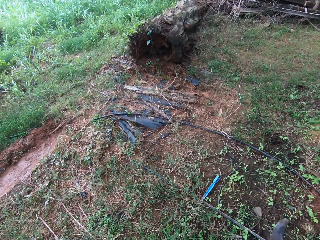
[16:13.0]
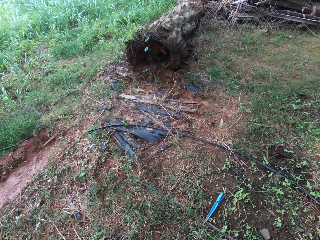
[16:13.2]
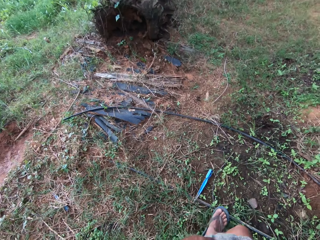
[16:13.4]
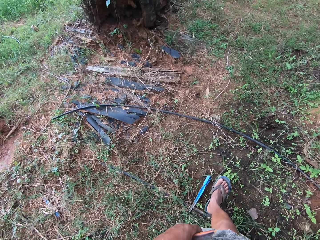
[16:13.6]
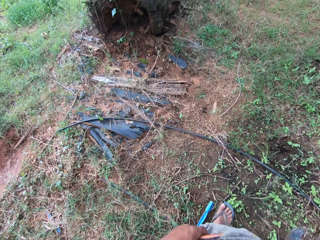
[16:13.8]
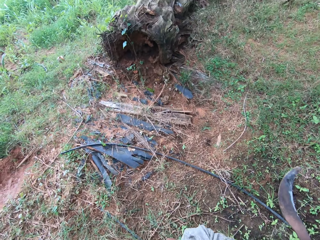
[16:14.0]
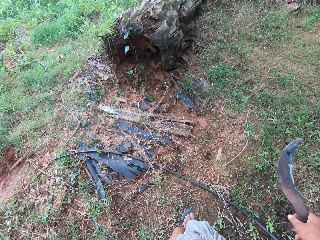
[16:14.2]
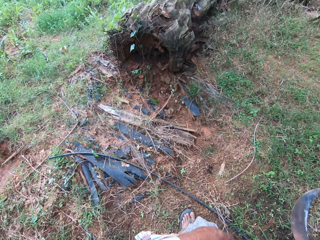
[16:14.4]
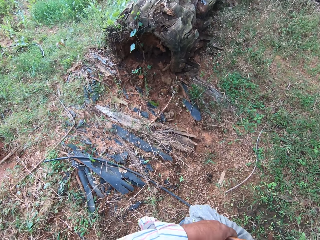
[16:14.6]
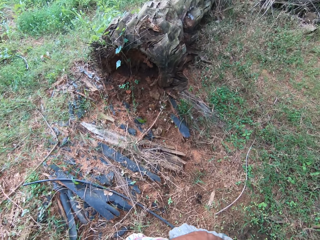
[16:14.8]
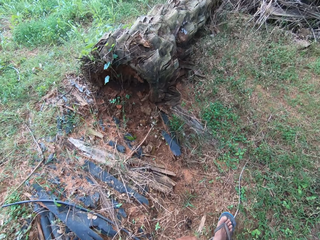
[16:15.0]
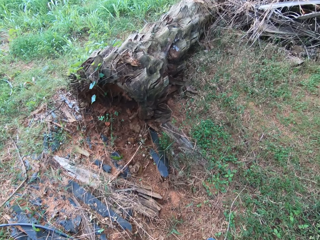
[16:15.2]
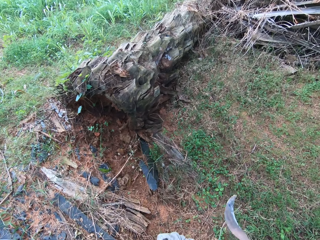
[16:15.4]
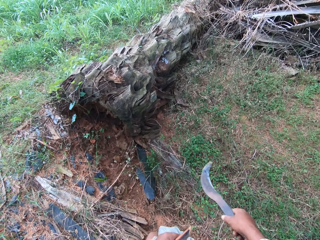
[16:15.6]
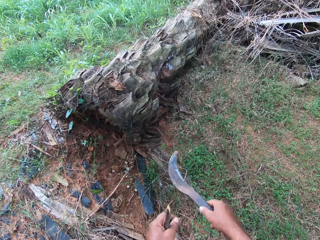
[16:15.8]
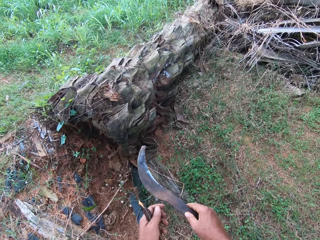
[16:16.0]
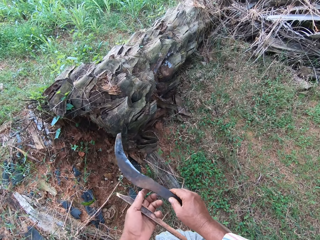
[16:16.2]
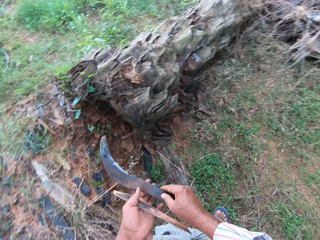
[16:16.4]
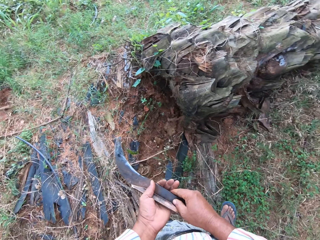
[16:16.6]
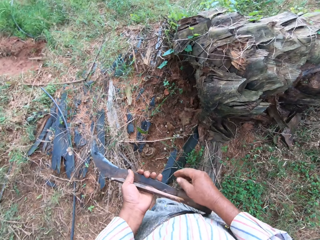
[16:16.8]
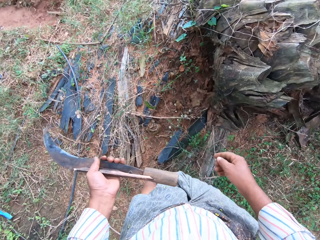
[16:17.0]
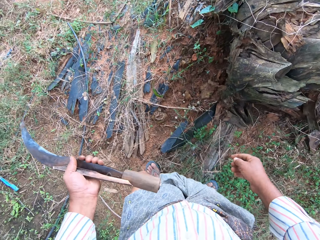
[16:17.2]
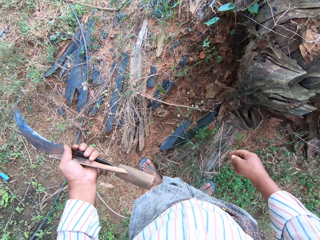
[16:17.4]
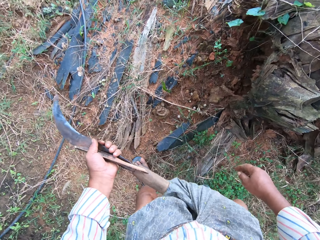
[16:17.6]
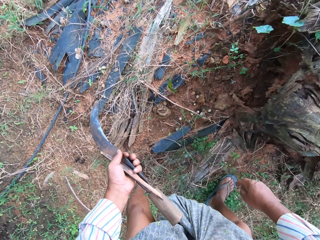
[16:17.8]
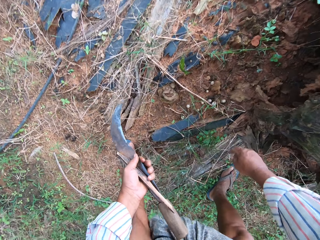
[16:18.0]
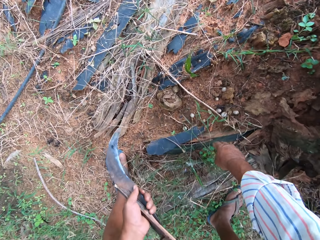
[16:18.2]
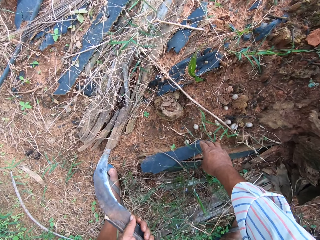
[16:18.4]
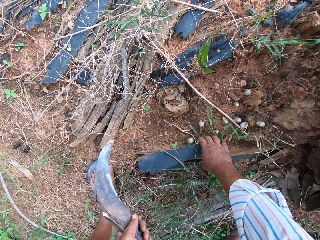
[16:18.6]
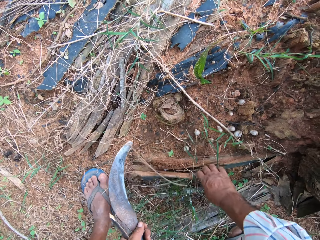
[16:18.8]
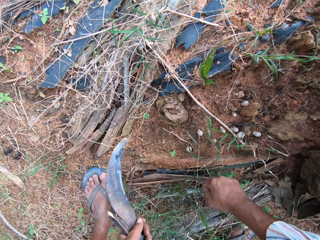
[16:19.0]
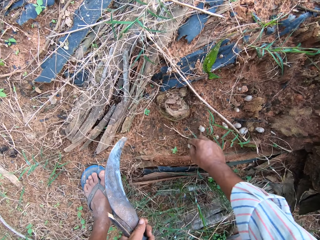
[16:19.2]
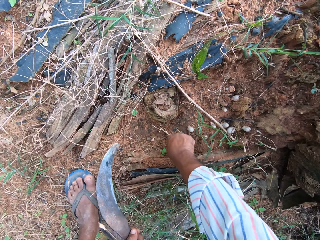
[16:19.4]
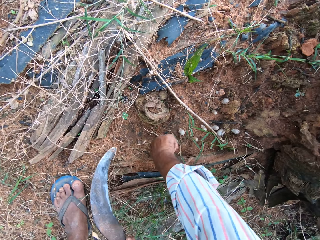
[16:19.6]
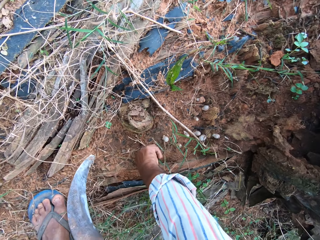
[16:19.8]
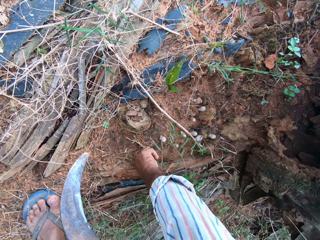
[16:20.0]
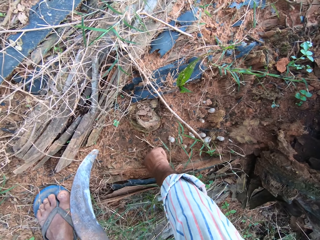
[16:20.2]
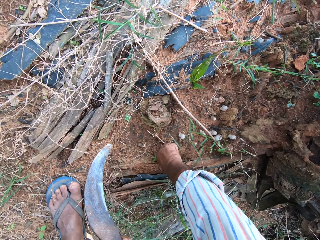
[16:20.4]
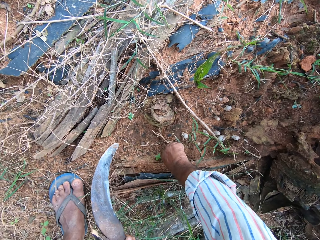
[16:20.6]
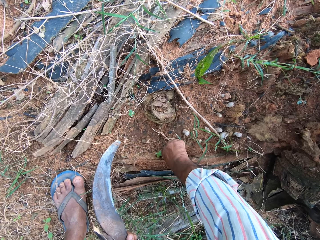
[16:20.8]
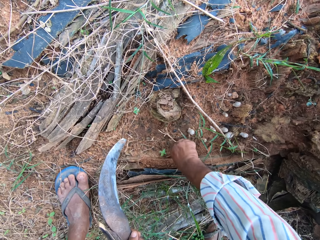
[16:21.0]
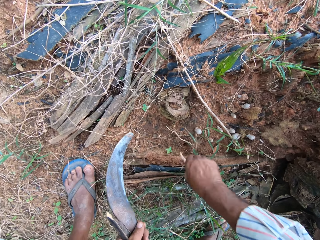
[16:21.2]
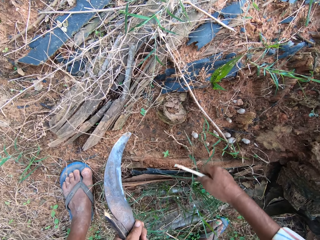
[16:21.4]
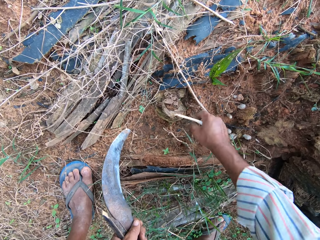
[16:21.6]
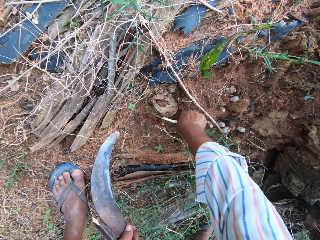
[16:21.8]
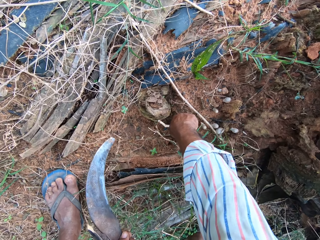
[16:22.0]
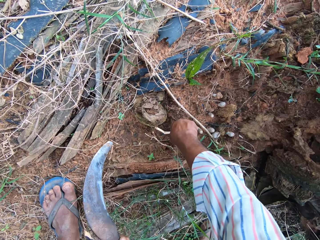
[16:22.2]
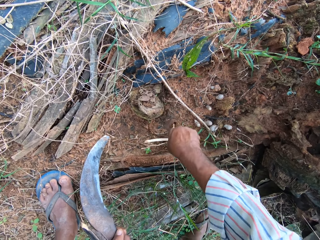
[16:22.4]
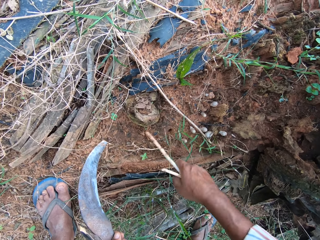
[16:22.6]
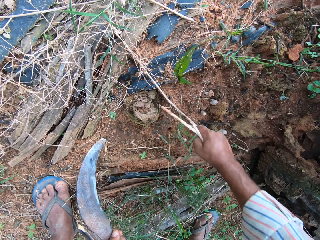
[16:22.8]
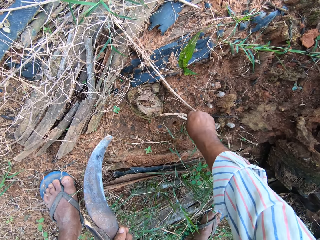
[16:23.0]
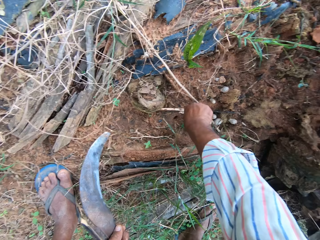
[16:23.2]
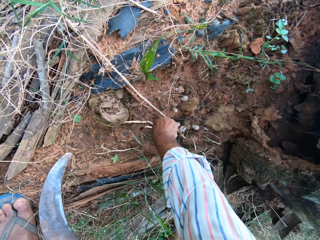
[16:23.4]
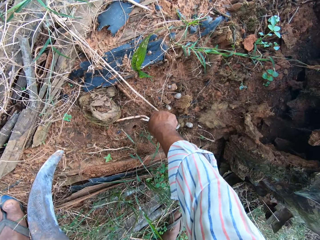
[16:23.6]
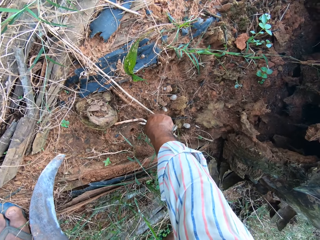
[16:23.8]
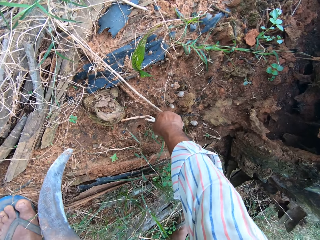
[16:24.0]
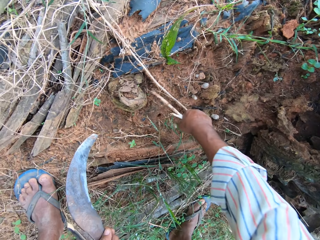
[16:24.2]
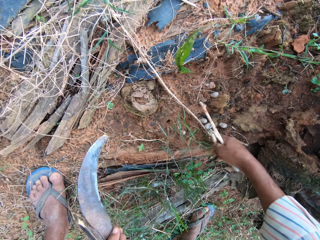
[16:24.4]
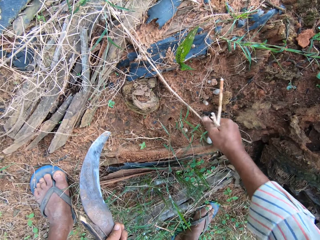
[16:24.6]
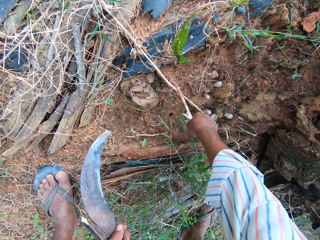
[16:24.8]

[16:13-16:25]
The camera wearer picks up the sickle with the other hand. They bend downwards. They move a palm tree branch on the ground with a hand. They lift a dried root of a fallen tree. They pull mushrooms on the ground. They lift a mushroom from the floor repeatedly.

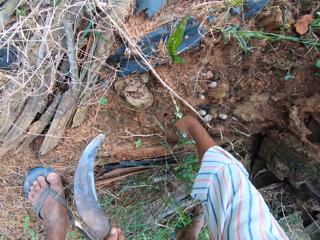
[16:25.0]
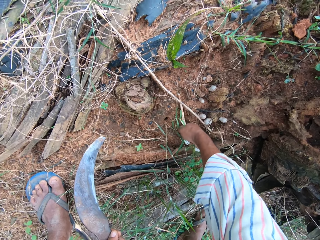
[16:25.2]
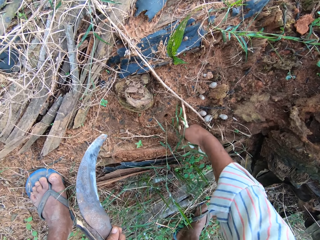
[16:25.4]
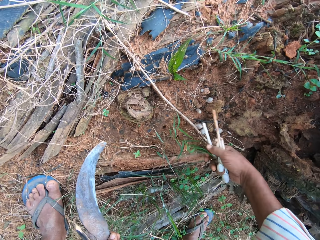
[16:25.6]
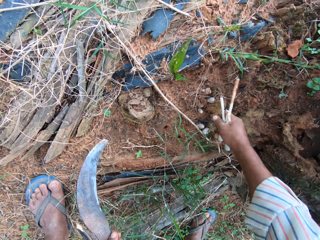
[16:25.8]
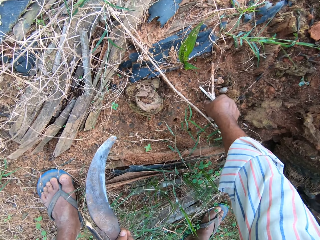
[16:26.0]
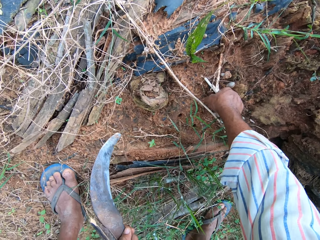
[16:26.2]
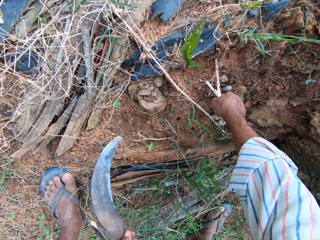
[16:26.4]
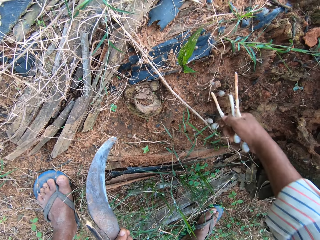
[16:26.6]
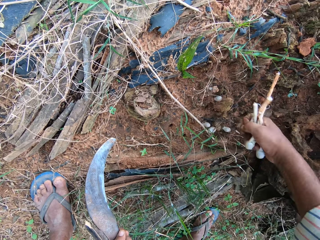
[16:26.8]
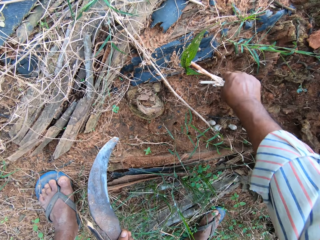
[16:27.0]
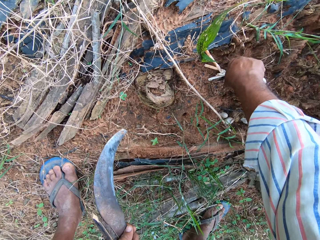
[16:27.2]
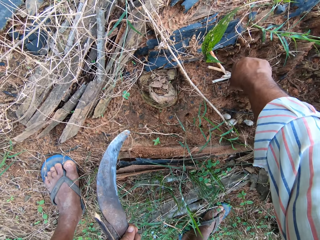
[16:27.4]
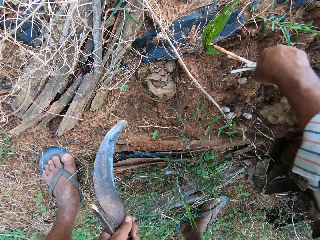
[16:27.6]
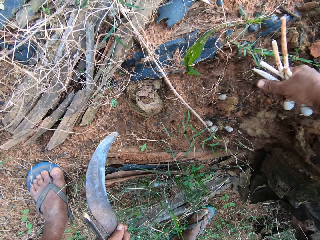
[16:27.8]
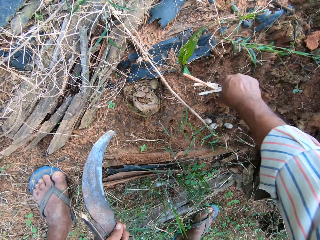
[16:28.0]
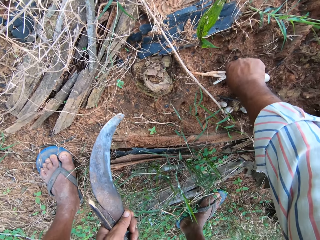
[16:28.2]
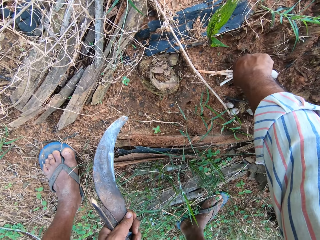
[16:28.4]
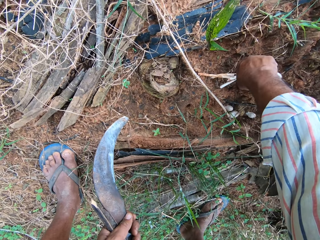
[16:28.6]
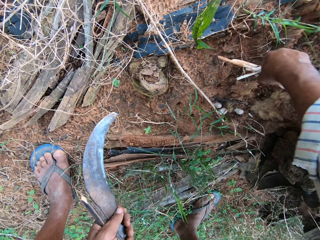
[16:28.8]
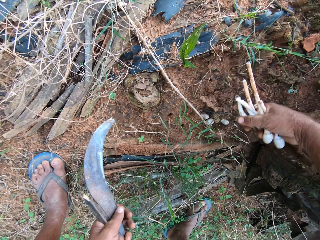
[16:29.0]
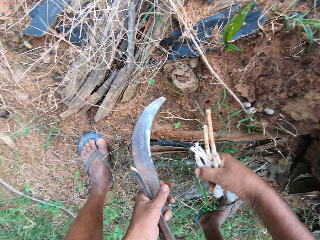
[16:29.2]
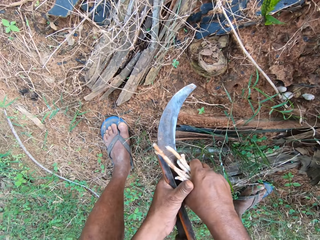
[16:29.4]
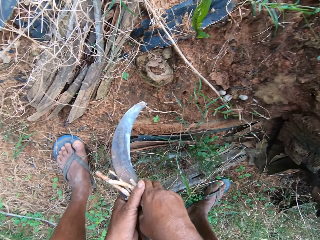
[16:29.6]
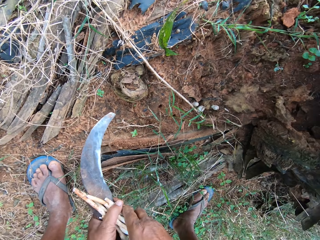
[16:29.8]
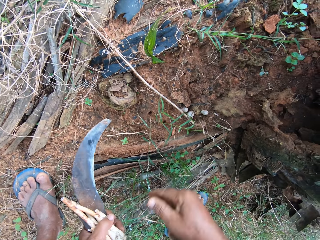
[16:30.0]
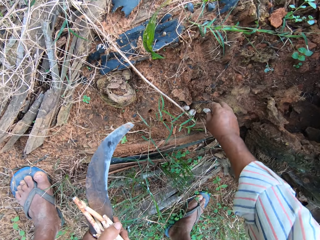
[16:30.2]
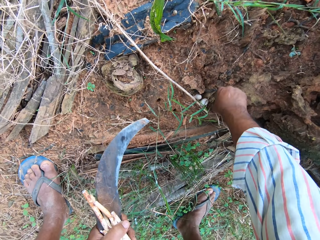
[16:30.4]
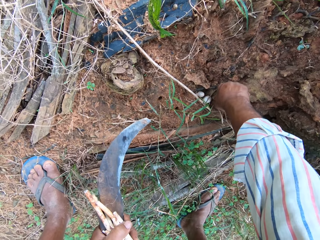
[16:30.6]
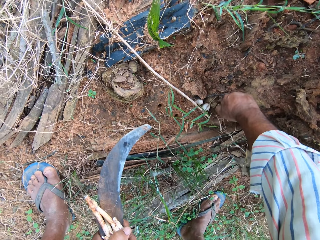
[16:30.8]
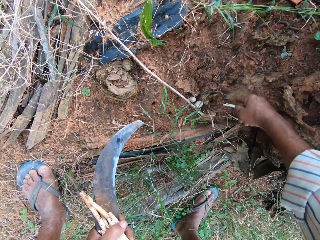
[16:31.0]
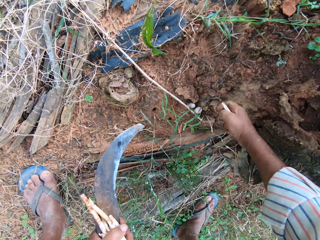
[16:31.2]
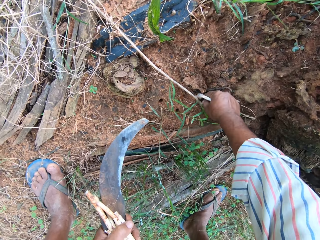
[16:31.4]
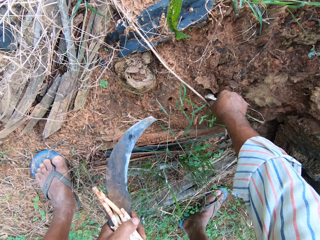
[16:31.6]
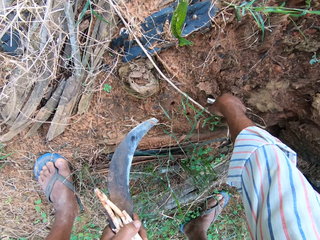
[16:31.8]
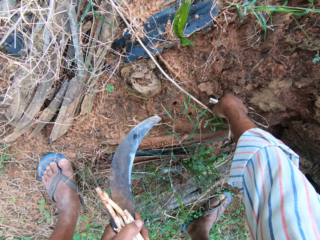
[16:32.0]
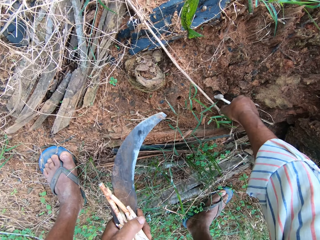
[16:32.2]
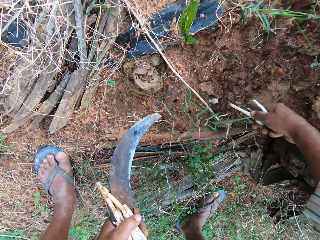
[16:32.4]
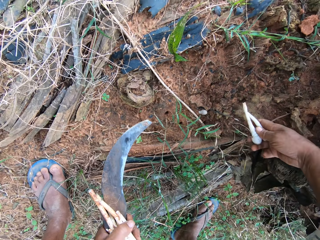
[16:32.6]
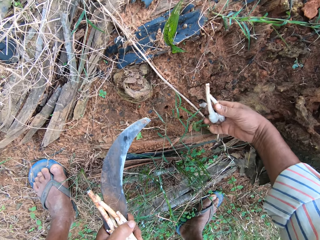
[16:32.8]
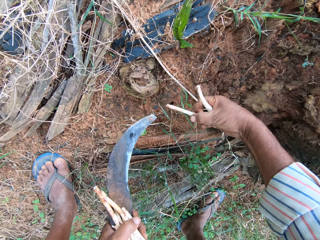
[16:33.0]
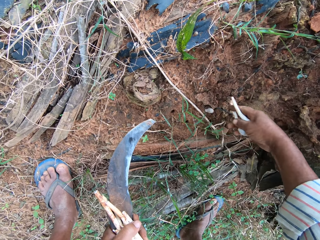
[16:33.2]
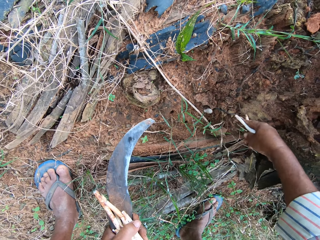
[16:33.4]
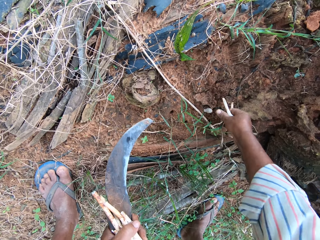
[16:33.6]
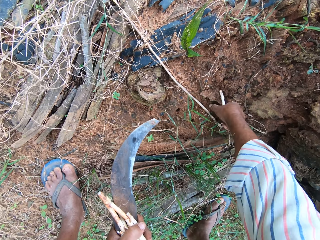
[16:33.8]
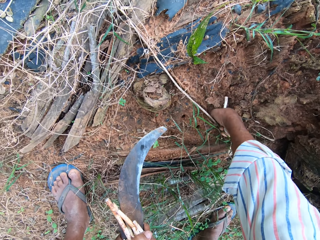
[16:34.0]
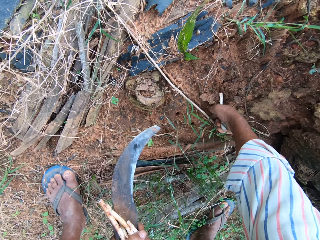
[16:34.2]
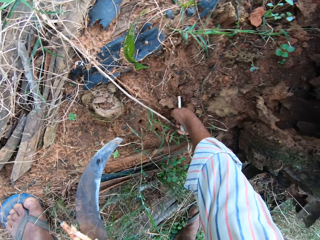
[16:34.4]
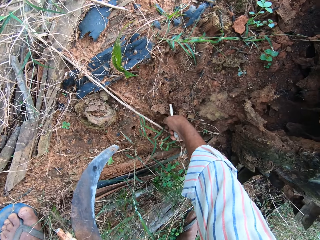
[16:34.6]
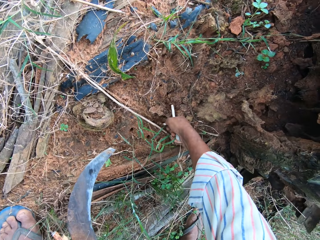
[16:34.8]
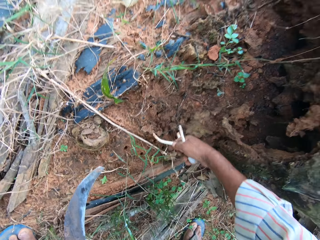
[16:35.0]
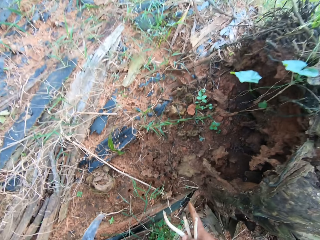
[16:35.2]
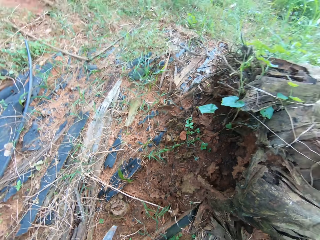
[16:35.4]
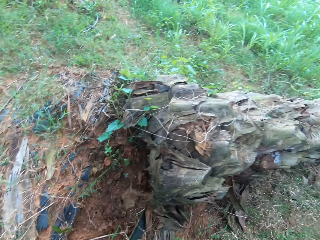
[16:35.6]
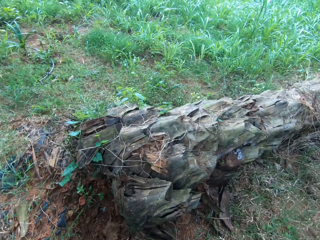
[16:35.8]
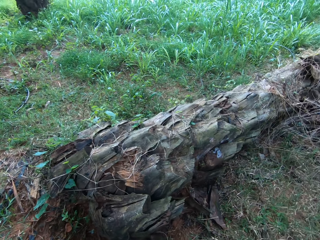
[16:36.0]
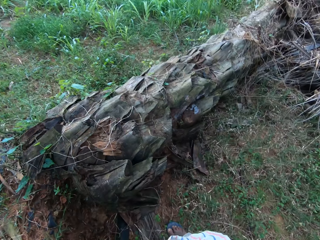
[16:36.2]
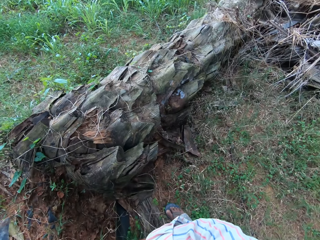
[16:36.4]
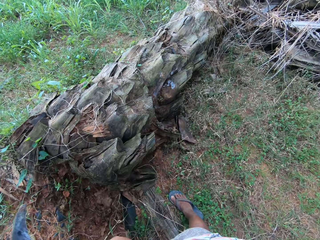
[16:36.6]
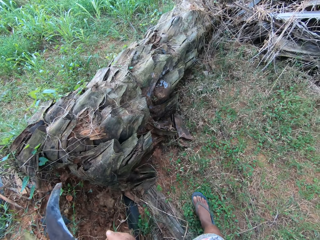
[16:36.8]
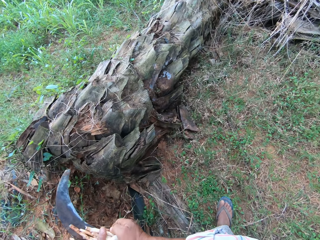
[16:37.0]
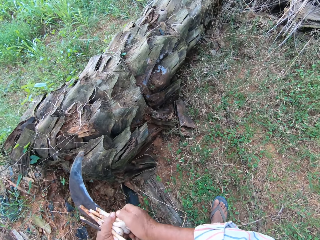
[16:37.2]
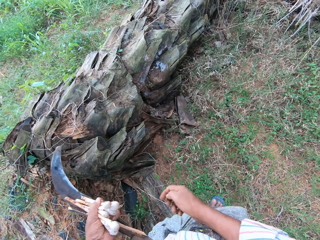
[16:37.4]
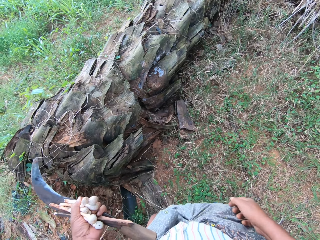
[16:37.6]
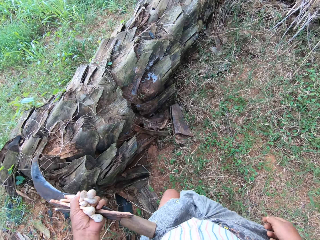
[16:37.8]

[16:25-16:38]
The camera wearer lifts a mushroom from the floor repeatedly. They hold the mushrooms with the other hand. They pull the mushrooms on the ground. They lift a mushroom from the floor. They do it again. They look at the mushrooms. They pull the mushrooms on the ground. They lift a mushroom from the floor. They stand up, look around and turn around.
